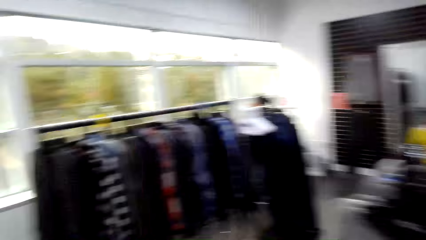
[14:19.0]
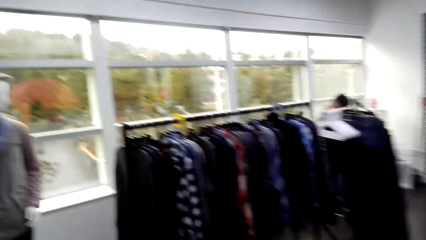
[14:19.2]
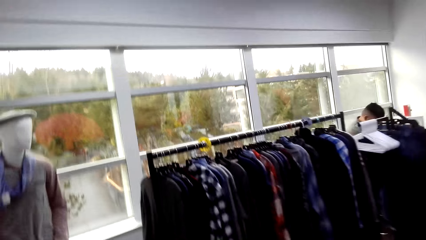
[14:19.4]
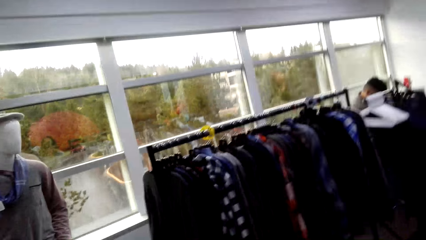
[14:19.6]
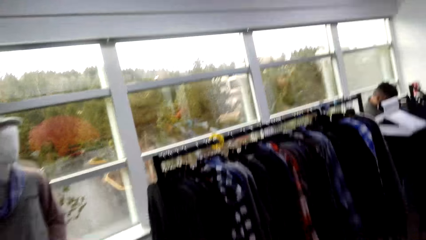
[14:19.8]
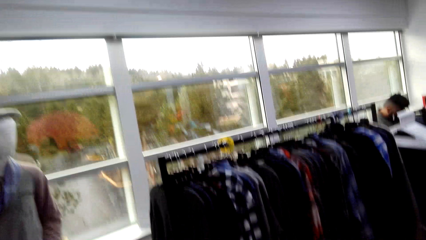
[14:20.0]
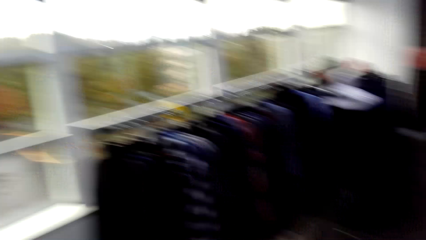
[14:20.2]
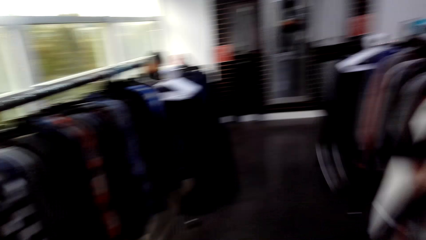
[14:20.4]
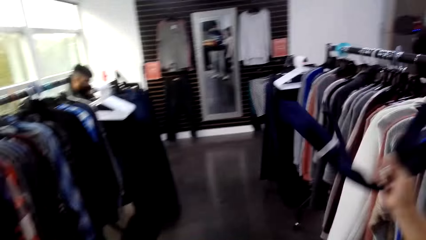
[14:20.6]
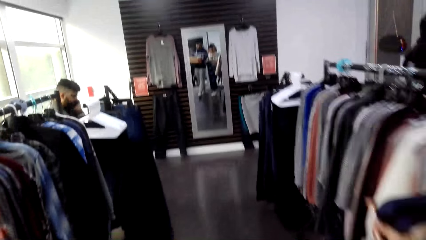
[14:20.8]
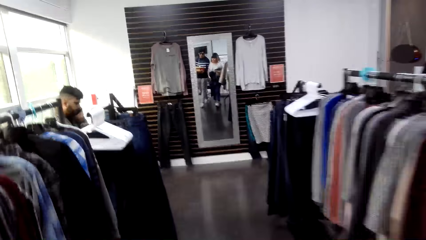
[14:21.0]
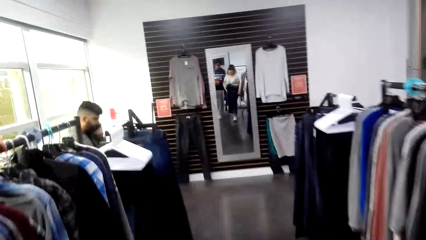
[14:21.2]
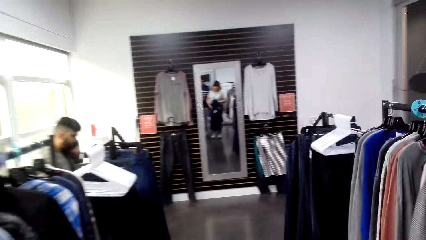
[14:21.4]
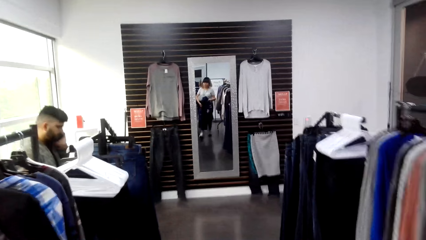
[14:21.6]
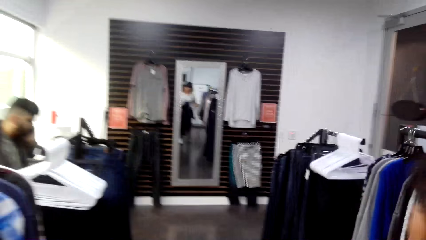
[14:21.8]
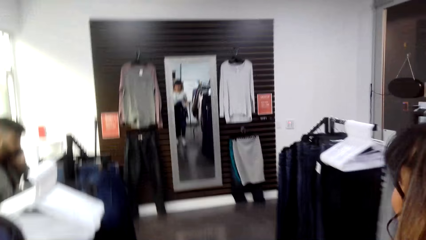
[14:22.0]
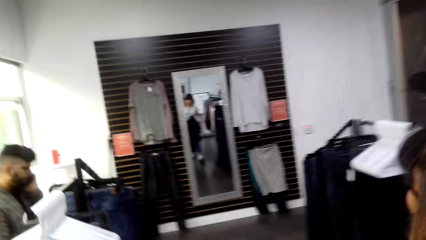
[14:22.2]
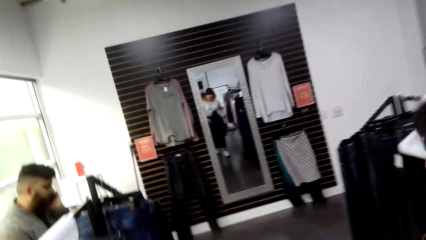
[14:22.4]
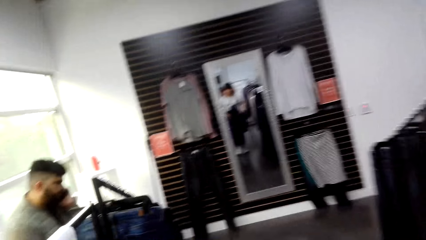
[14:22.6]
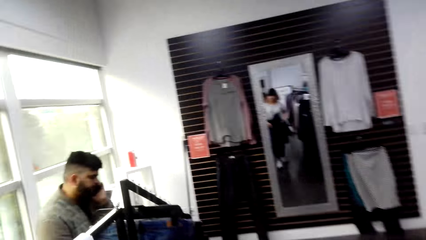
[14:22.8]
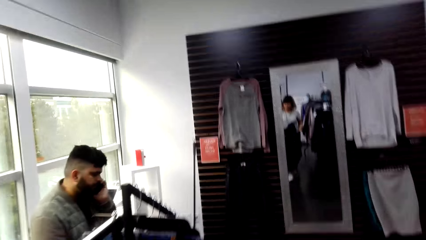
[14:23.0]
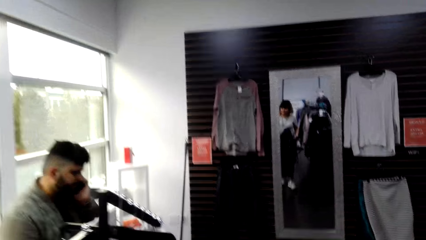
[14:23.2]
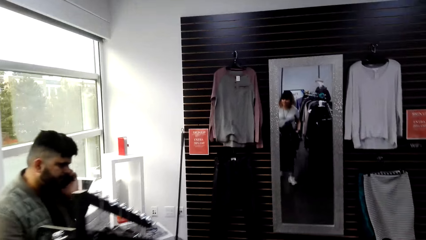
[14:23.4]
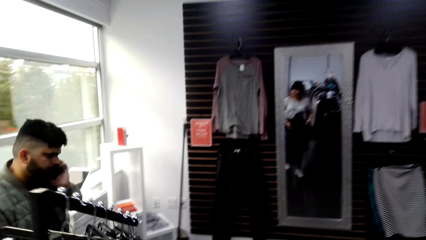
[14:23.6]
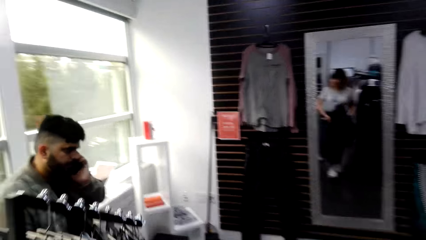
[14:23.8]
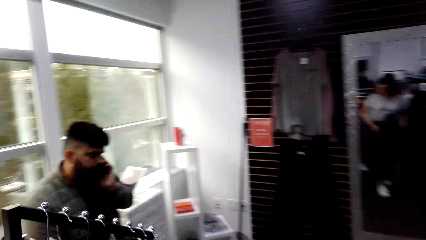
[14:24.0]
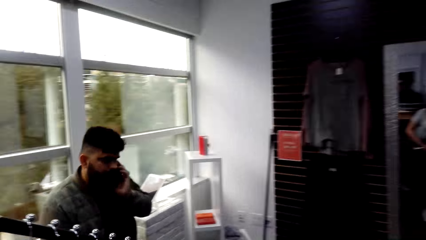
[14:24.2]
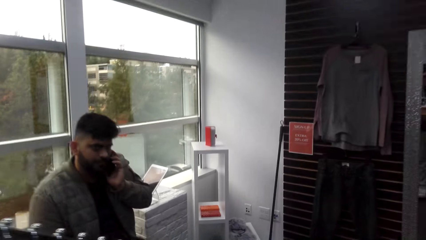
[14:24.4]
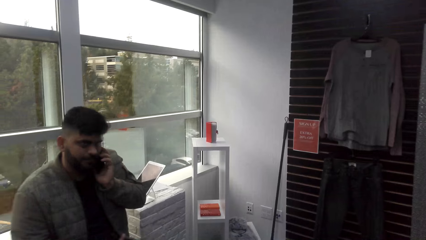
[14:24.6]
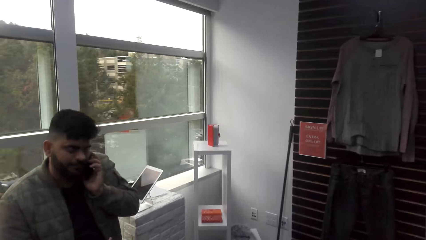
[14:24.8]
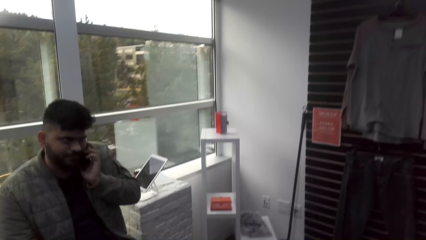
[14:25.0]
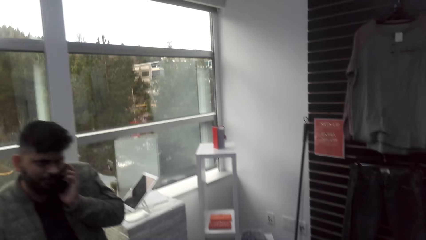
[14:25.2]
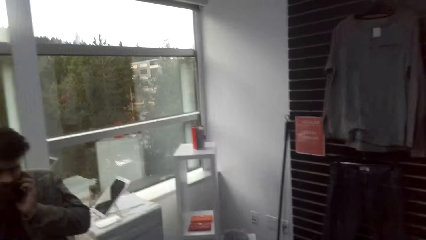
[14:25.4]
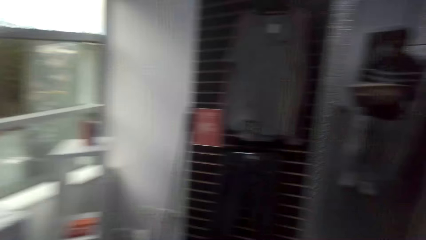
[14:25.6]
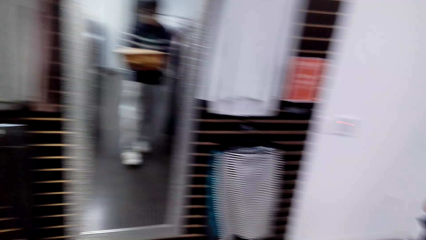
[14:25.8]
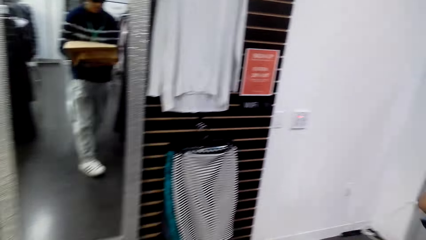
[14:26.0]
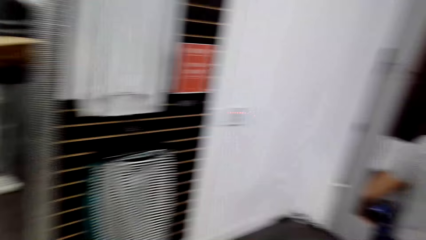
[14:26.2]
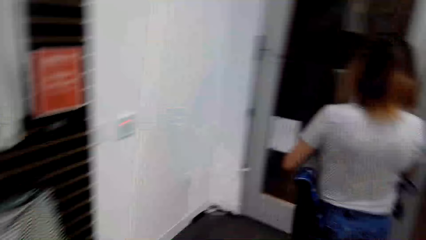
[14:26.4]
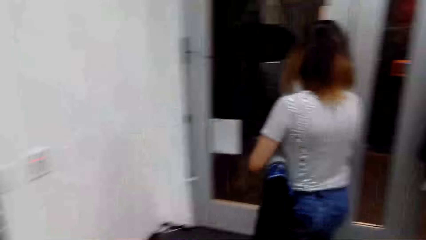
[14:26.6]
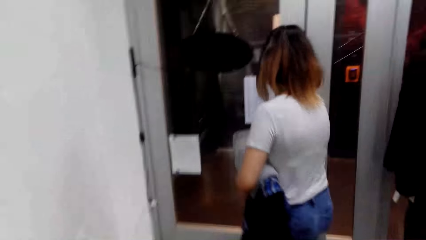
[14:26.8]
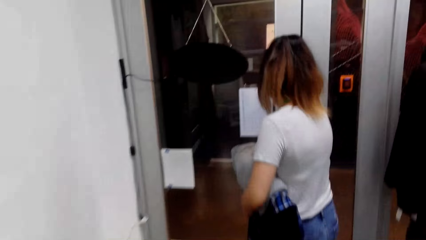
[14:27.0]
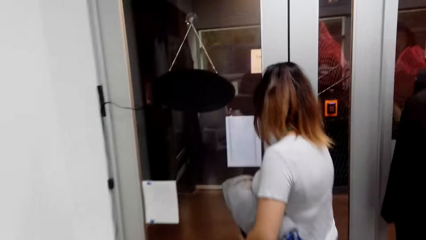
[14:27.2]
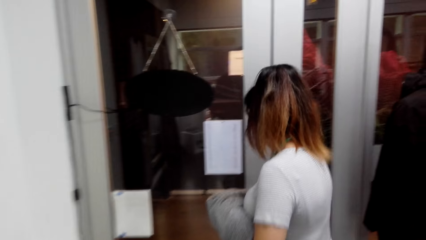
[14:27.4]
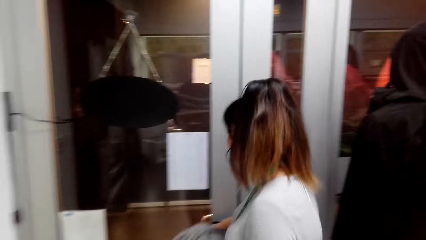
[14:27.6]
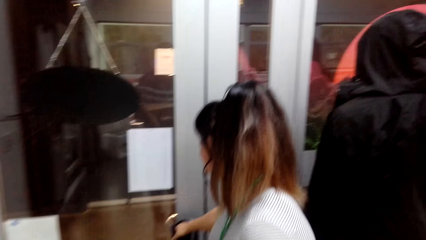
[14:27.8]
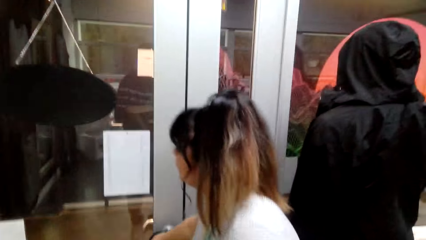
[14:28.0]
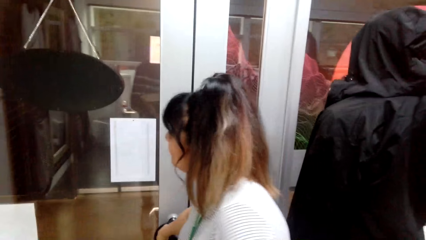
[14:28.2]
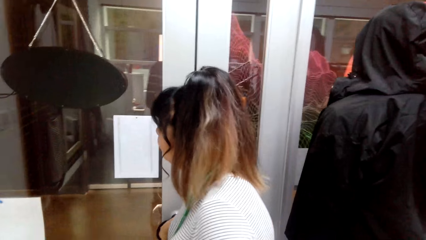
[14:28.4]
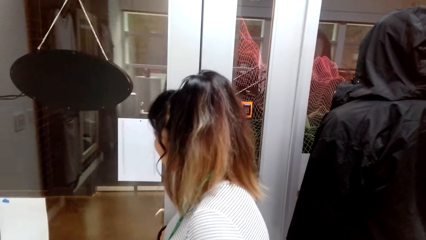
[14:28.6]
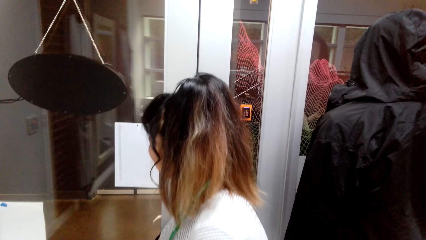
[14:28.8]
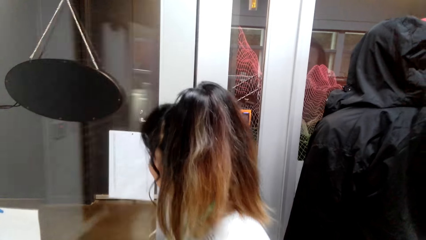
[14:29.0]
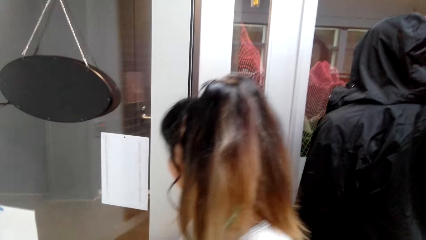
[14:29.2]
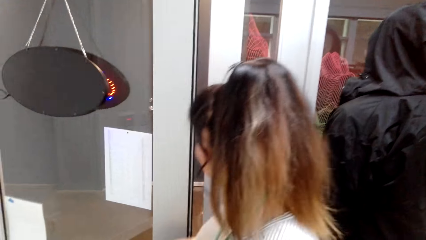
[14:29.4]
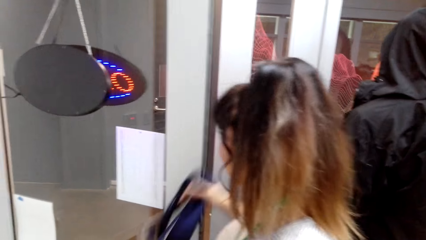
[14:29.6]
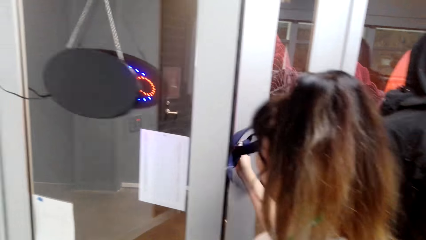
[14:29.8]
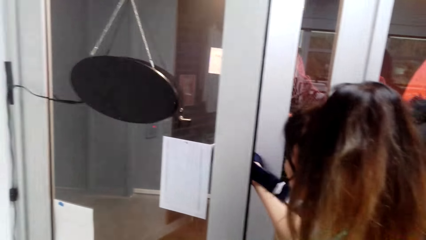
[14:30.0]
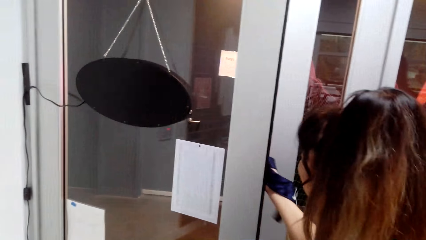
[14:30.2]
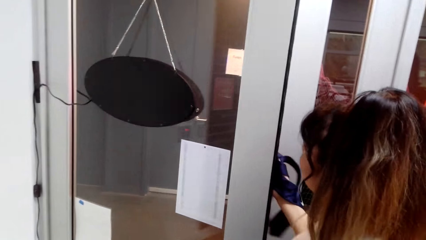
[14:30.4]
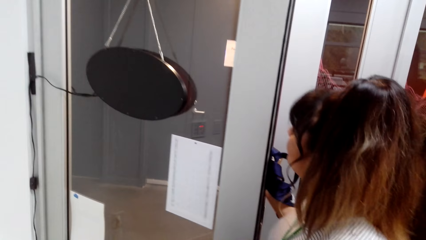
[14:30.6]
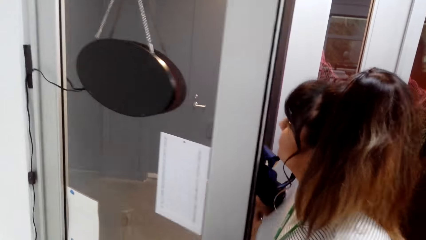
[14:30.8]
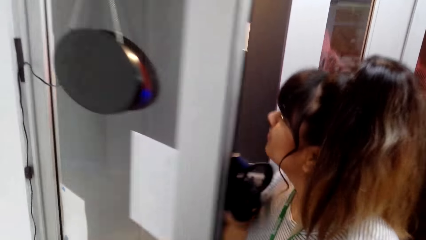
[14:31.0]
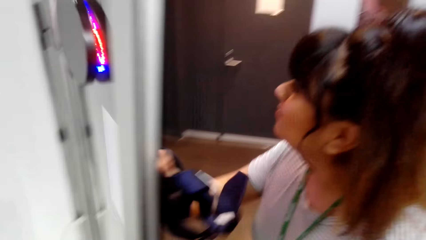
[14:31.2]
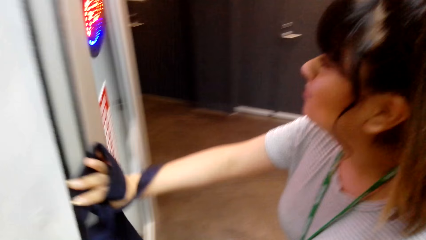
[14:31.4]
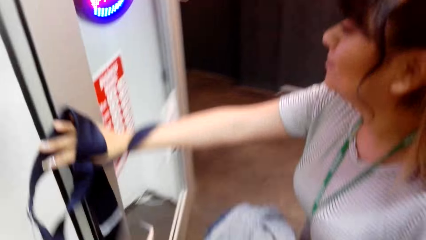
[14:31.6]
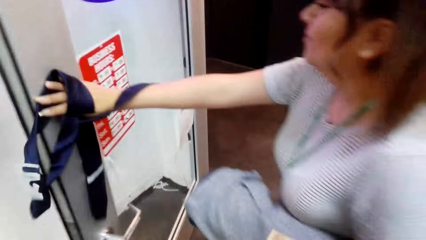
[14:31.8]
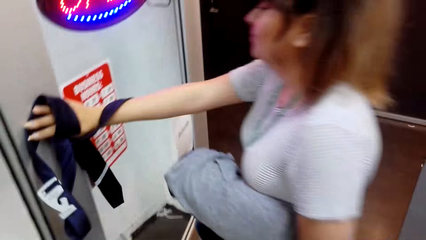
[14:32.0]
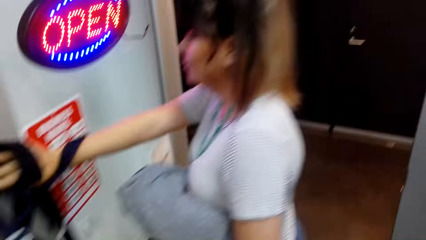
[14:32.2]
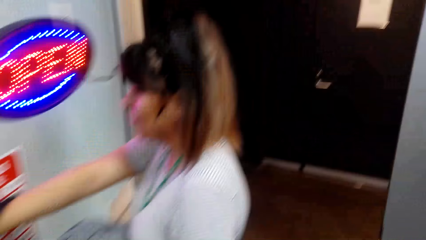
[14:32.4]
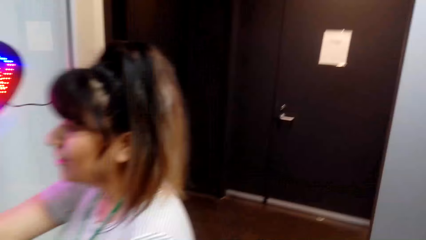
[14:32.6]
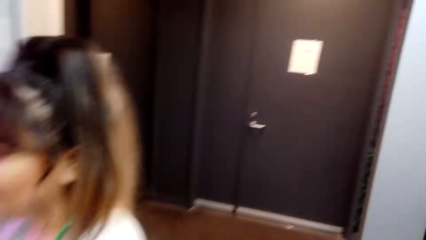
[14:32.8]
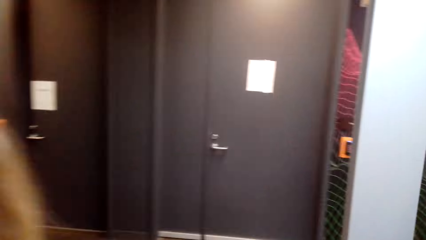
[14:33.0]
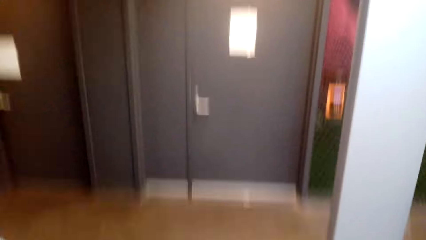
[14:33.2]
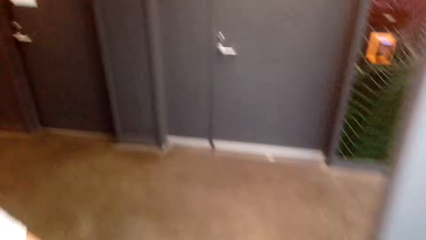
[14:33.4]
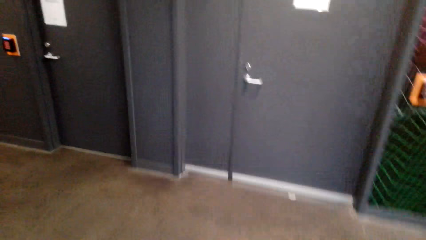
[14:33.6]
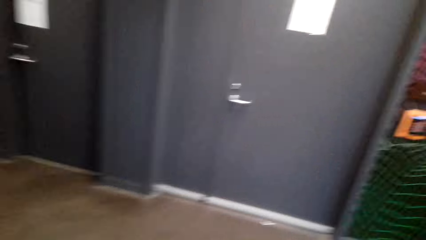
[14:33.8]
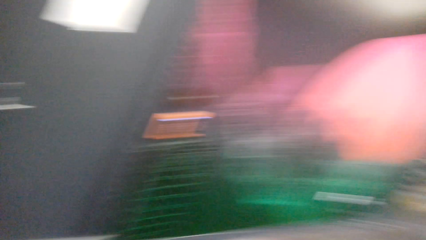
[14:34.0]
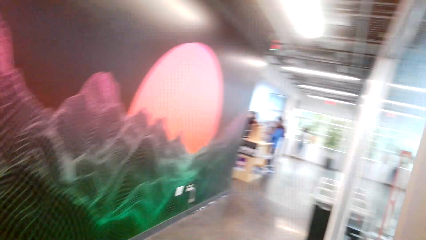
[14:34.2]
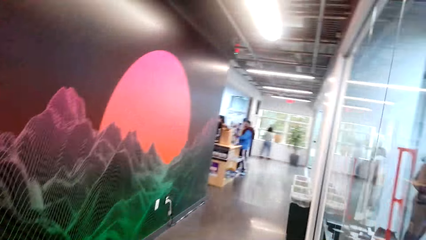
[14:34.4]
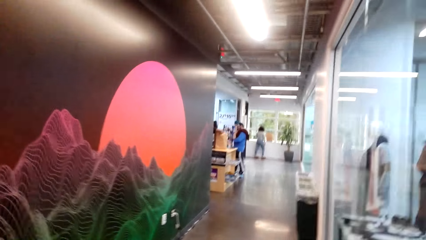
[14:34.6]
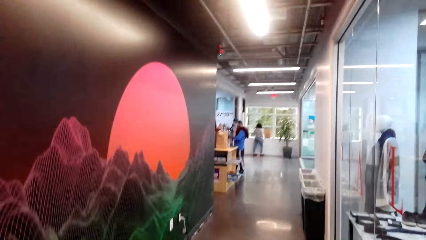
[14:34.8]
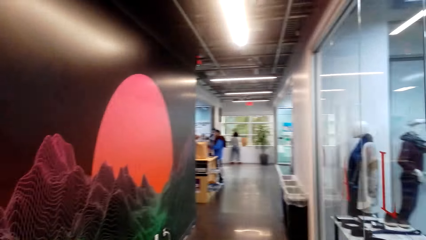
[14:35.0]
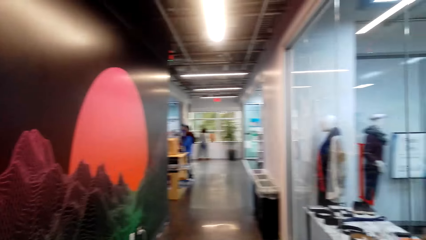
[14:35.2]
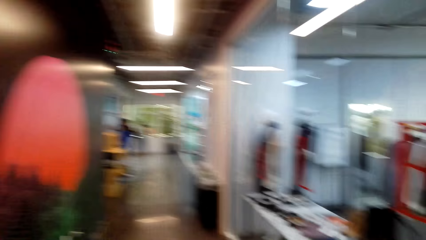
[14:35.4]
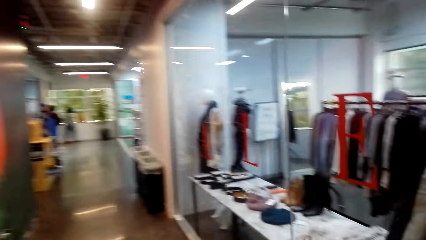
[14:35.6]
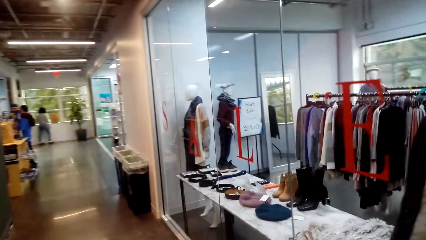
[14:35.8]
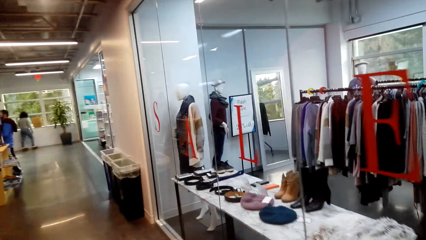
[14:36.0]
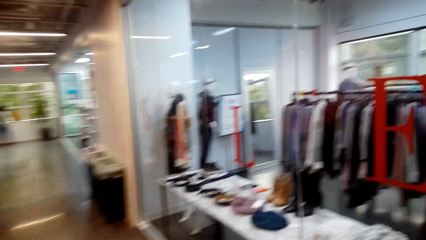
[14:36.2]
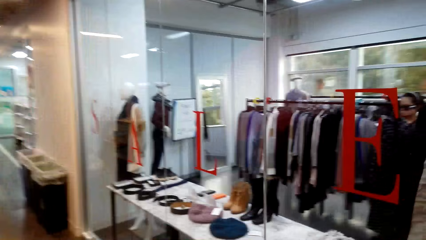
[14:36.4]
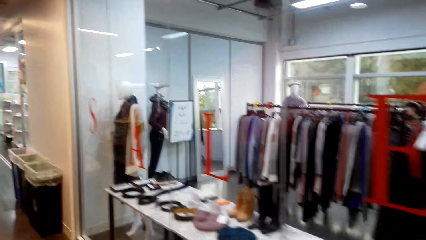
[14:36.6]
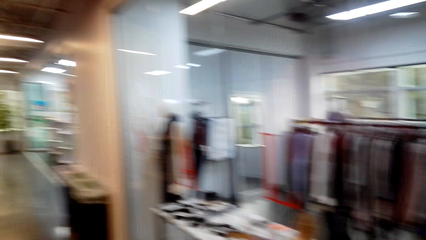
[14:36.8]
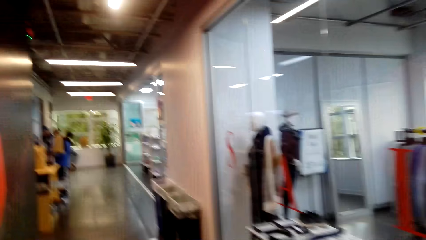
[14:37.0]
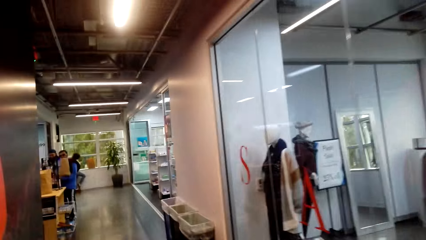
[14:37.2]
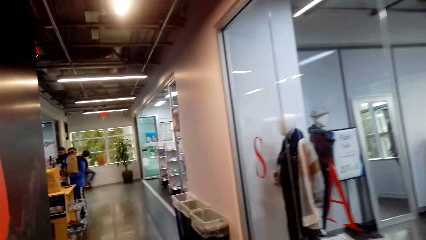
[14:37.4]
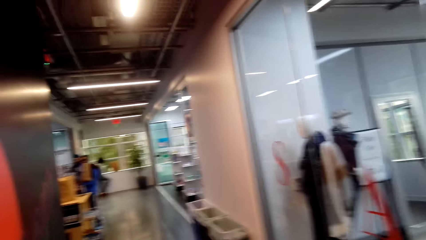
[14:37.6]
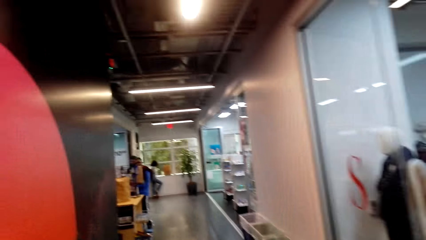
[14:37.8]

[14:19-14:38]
The camera wearer and a woman walk around in the clothes shop. The camera wearer walks within the shelves. The woman opens a door. The camera wearer and the woman walk along a corridor towards a supermarket.
